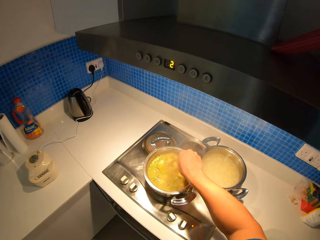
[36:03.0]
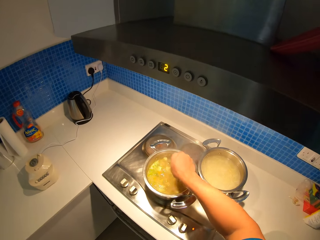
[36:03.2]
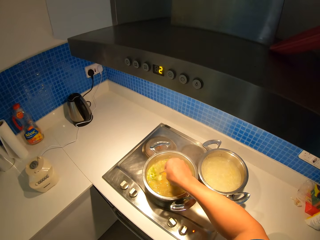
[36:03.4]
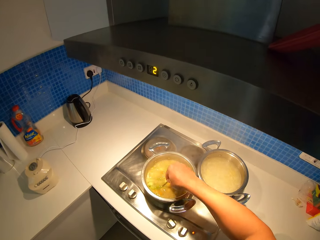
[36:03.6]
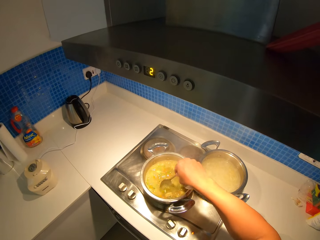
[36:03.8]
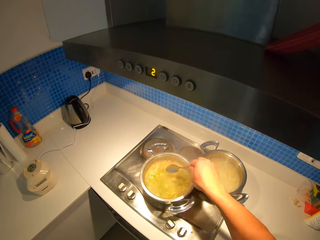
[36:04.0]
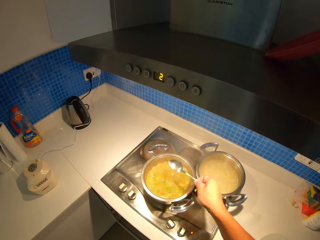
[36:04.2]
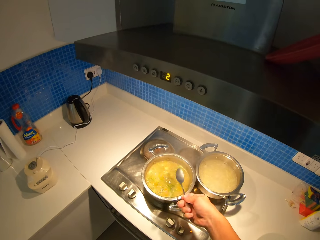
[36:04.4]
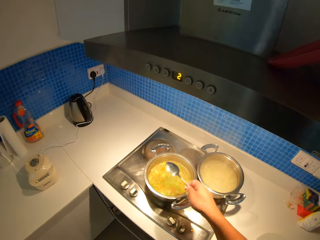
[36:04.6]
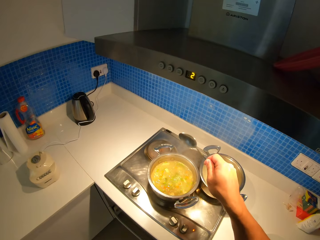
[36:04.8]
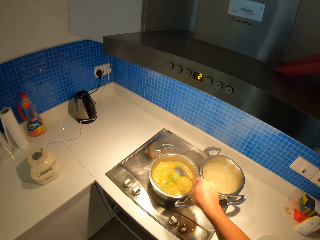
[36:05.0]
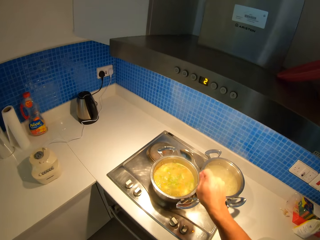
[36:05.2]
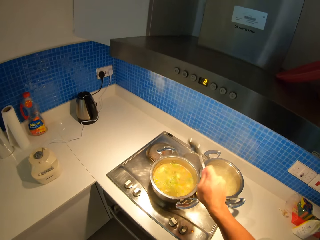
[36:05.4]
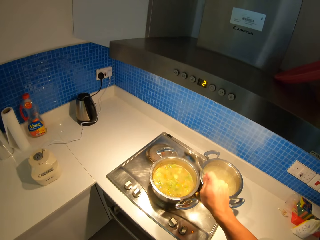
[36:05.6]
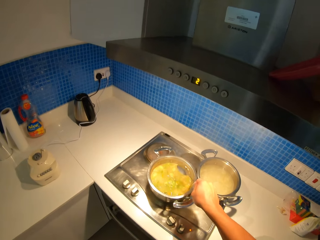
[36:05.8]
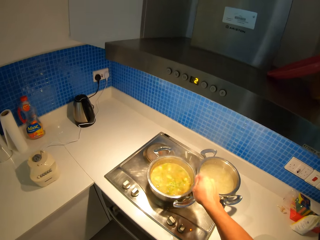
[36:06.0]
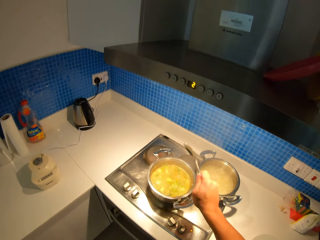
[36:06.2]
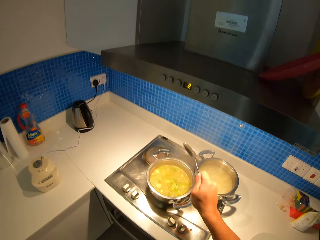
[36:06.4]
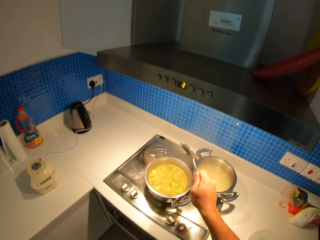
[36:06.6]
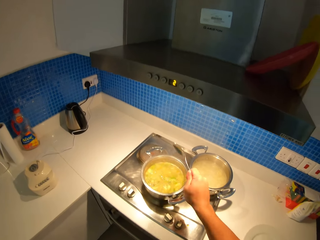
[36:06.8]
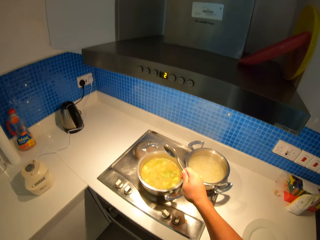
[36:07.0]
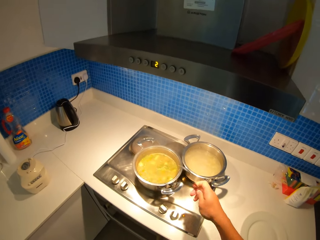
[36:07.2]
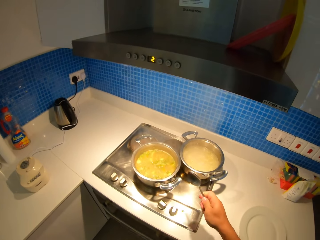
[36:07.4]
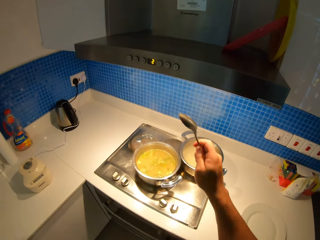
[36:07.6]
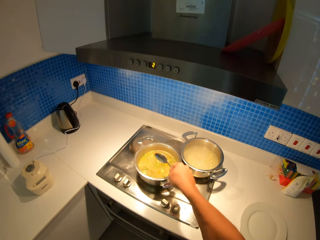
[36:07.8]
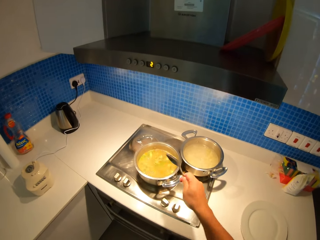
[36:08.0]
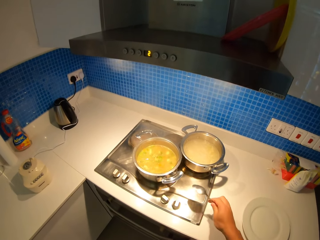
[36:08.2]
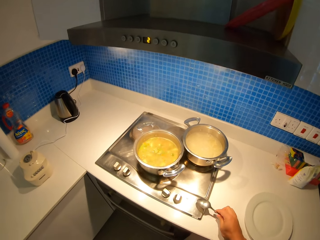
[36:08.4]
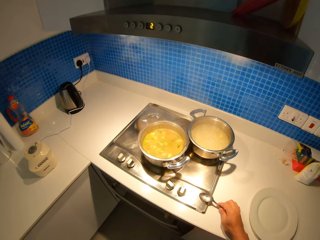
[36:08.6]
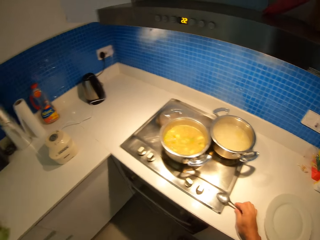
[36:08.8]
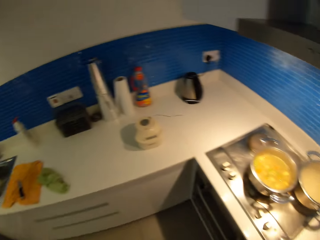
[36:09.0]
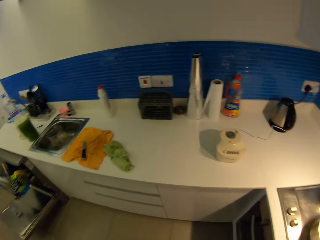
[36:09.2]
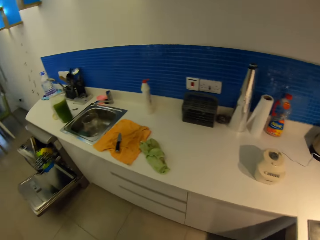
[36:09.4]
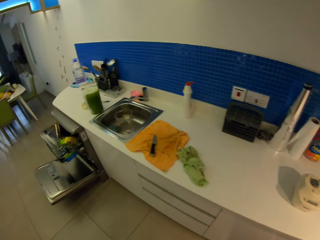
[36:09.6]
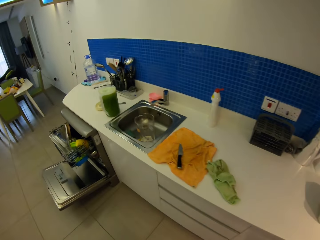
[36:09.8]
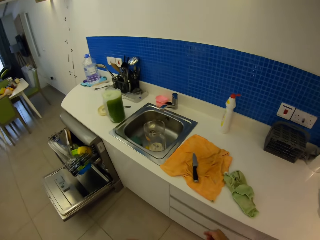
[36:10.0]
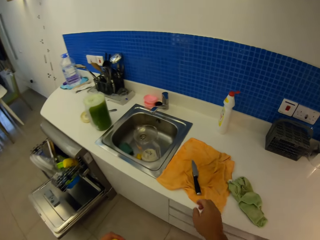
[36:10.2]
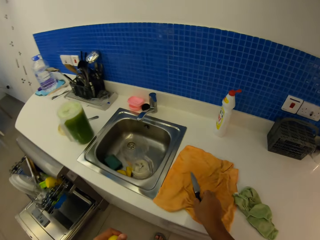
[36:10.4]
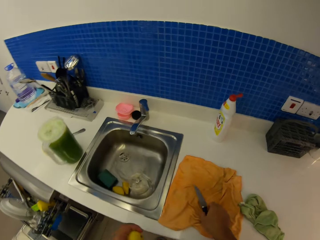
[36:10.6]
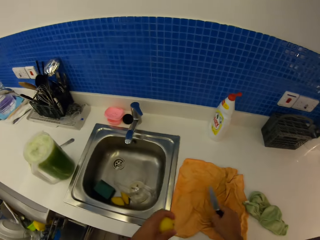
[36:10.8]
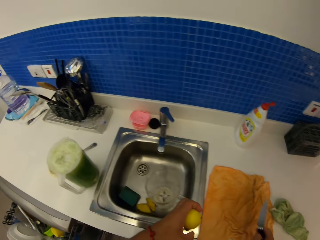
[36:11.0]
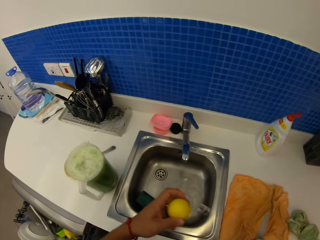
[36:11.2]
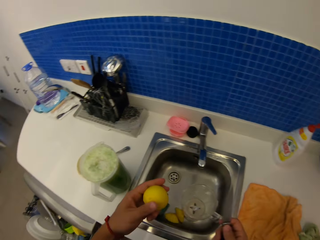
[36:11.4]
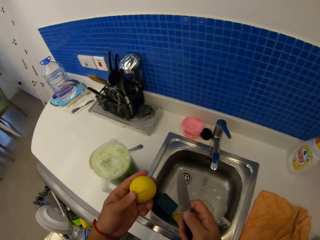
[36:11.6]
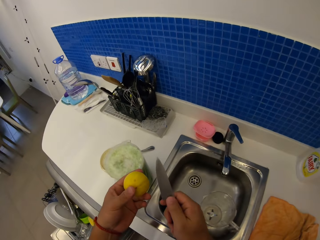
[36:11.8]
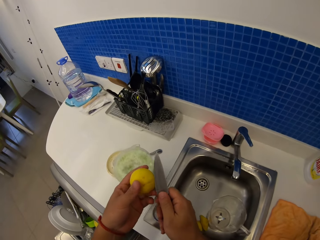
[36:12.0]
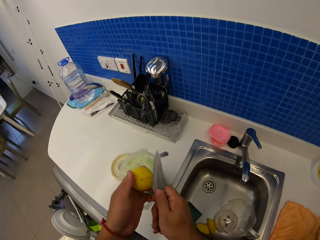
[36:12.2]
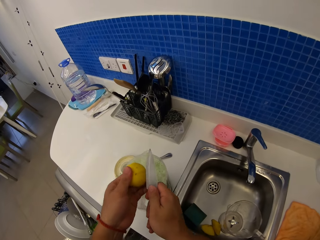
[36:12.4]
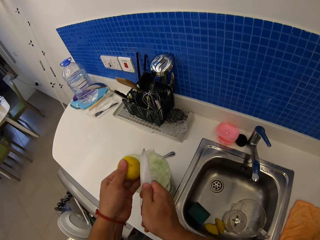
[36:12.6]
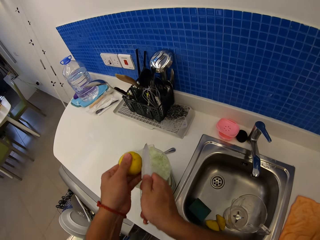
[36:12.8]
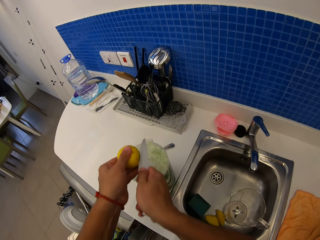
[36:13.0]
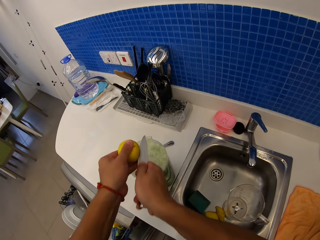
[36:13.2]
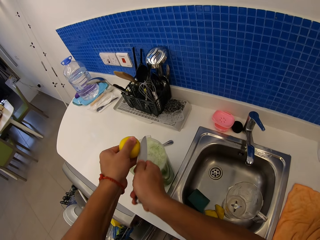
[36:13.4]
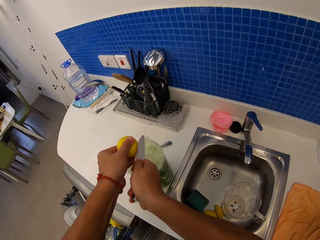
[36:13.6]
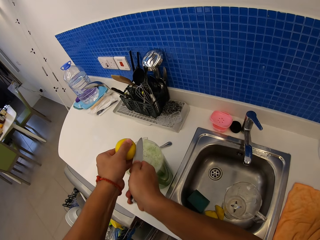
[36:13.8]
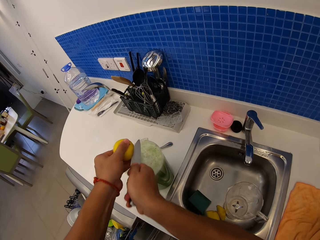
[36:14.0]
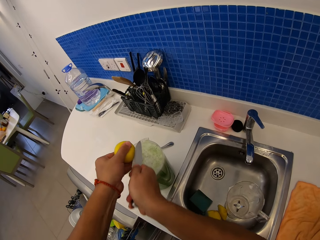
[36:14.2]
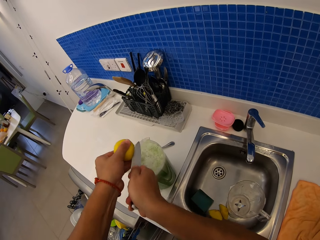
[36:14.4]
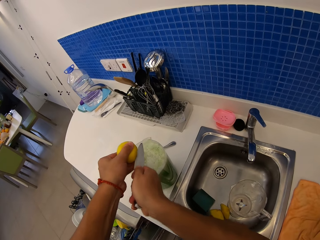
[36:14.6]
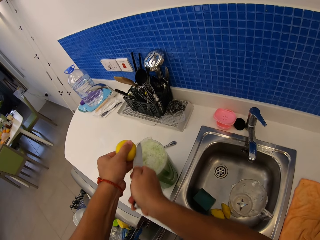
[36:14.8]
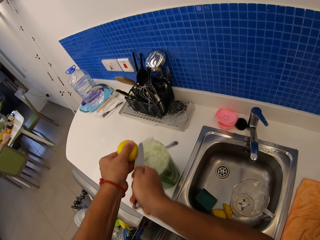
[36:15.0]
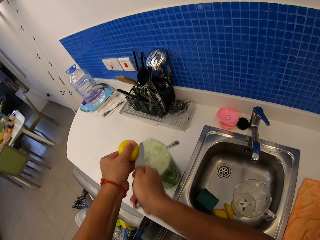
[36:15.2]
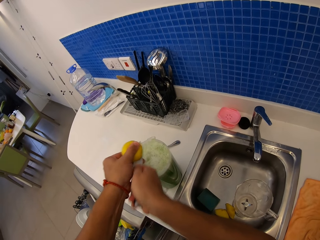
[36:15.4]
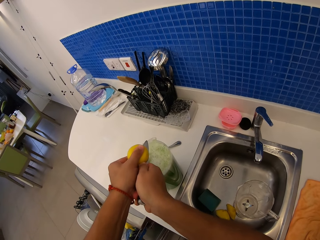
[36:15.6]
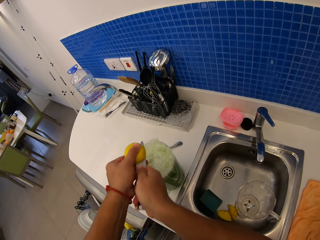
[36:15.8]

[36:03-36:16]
The camera wearer shakes the spoon. They put the spoon on the countertop or cooker. They walk on the floor, pick a knife on the countertop and cut a lemon with the knife.

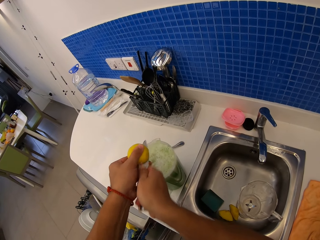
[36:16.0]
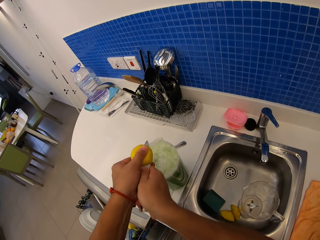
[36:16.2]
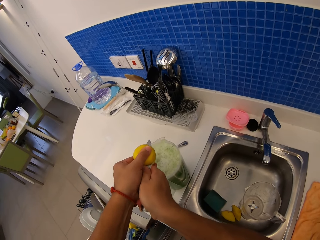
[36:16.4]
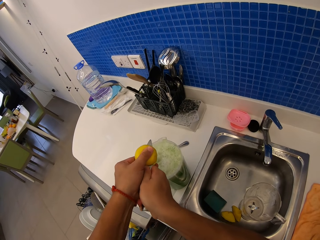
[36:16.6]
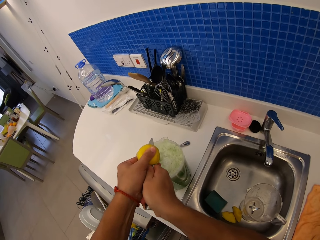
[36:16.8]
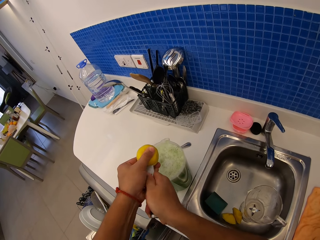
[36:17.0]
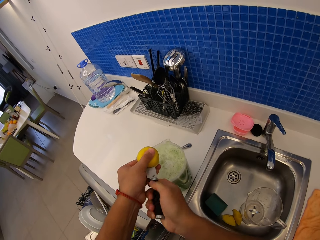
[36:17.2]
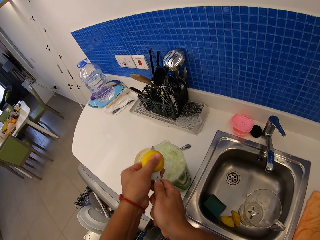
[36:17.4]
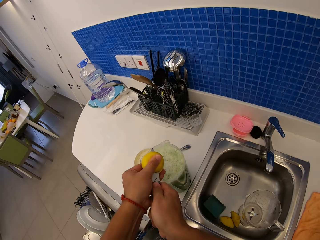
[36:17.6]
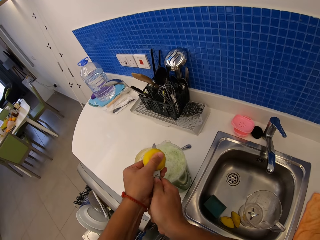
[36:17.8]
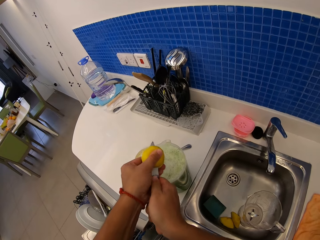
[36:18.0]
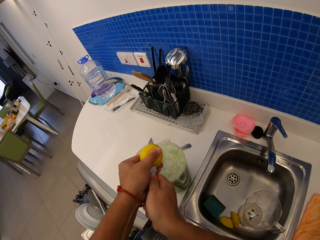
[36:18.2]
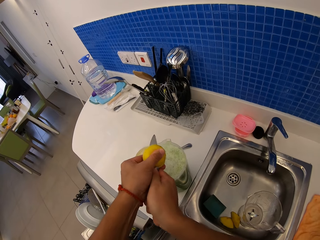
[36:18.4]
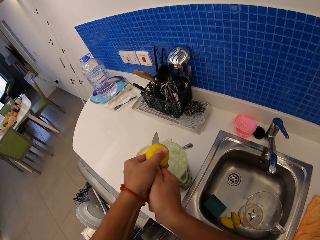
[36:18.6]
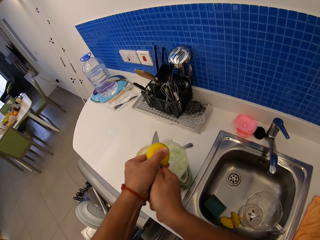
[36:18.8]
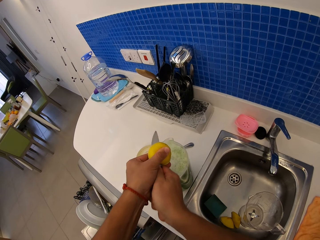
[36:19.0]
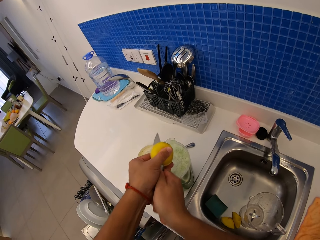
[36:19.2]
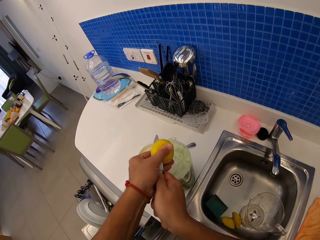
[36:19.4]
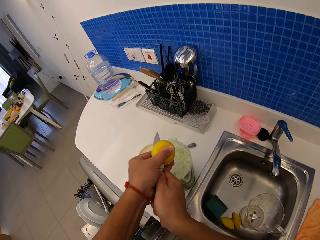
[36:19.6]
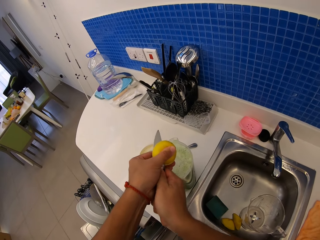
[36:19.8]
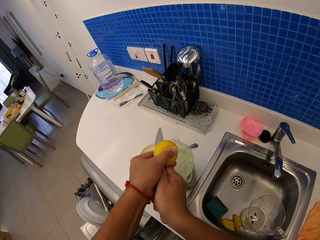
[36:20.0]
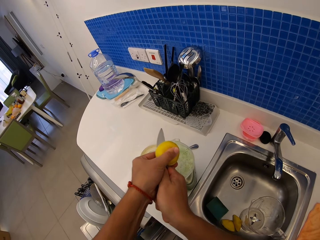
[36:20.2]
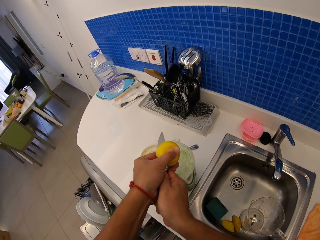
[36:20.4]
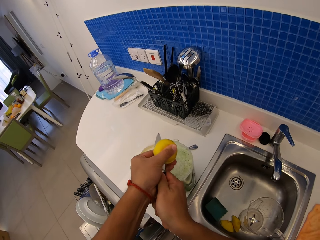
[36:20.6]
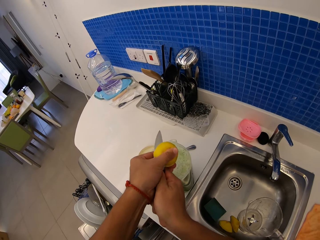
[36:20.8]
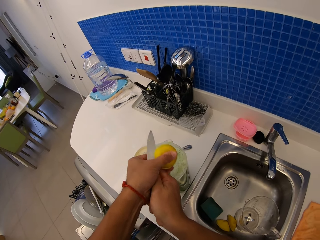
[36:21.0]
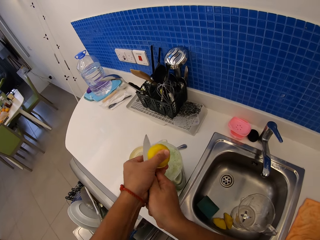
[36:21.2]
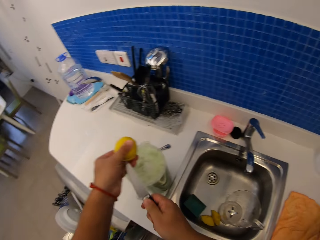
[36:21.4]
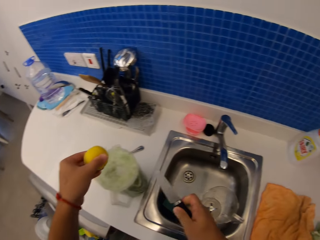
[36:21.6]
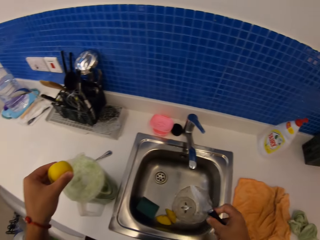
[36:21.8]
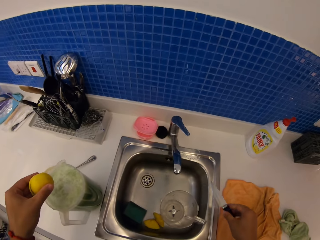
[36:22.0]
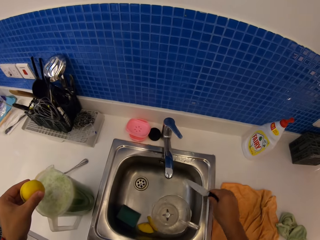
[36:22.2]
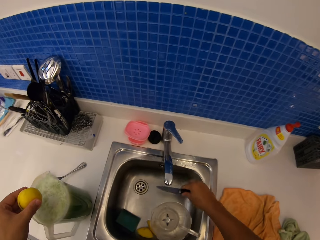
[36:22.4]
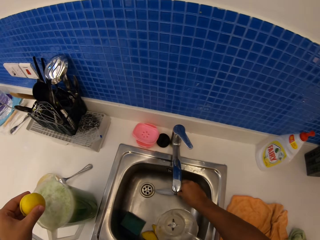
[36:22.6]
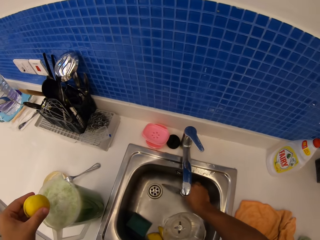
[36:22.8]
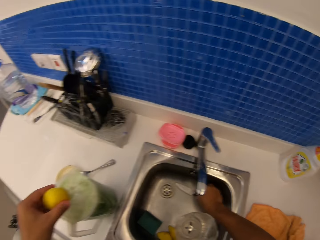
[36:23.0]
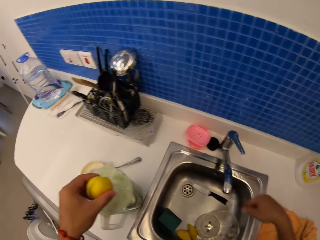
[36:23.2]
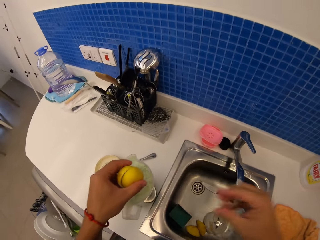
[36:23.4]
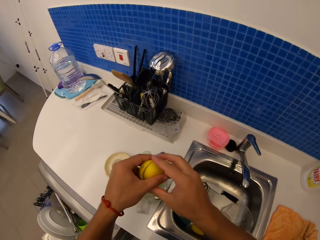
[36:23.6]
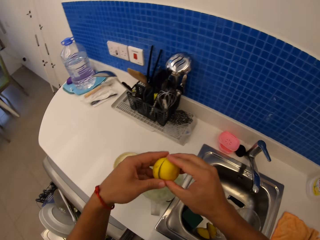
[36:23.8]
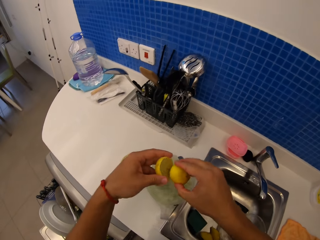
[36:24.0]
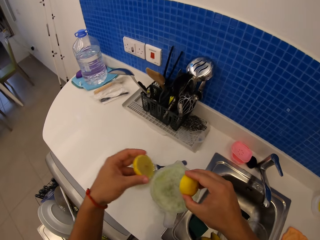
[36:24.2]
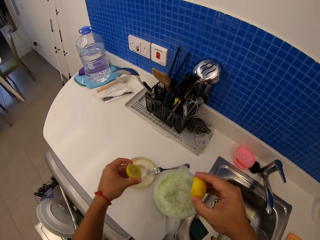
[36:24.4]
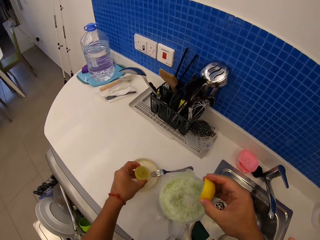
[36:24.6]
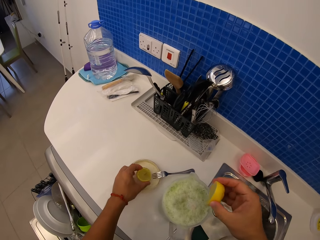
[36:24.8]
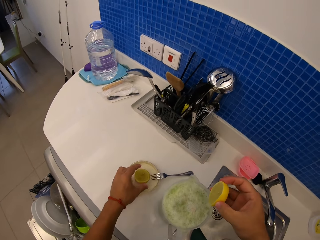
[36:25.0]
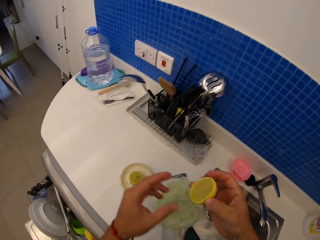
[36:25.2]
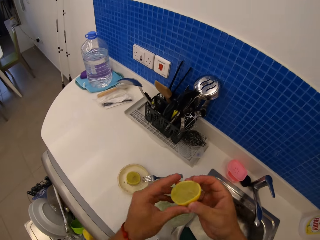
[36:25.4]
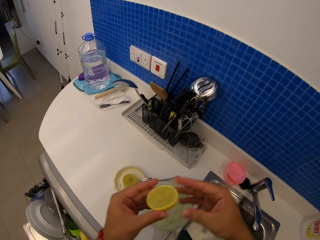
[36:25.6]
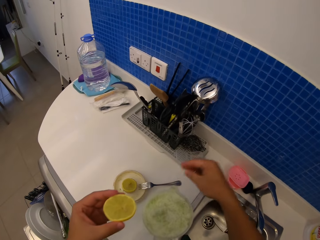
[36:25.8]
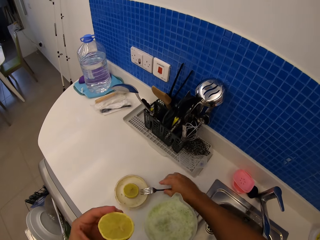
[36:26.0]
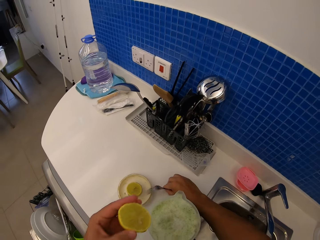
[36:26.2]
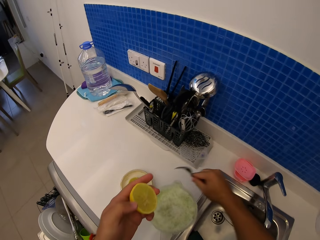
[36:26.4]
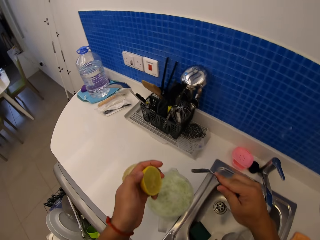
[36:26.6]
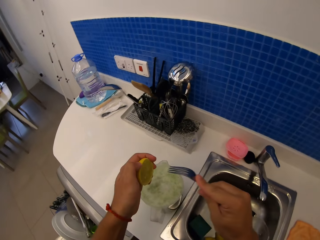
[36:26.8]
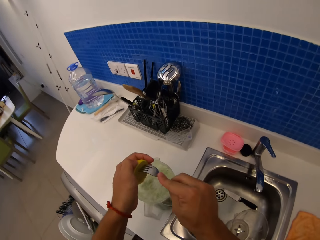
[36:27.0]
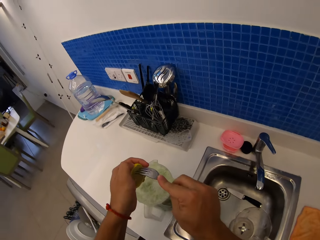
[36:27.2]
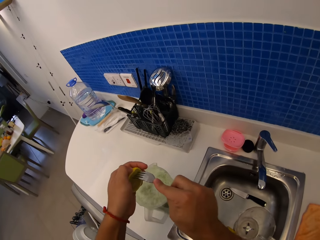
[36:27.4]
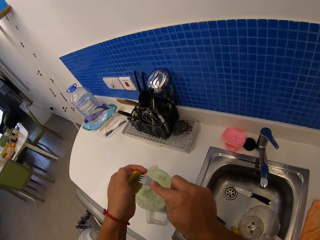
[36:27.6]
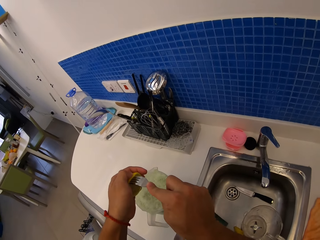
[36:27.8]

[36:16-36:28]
The camera wearer cuts the lemon with the knife. They swing the right hand. They drop the knife in the sink and swing the right hand. They cut the orange. They put the knife on a lid. They drop the orange on the container lid. They swing the left hand, move the orange to the left hand and swing the right hand. They pick a fork with the right hand. They remove orange juice using the fork.
